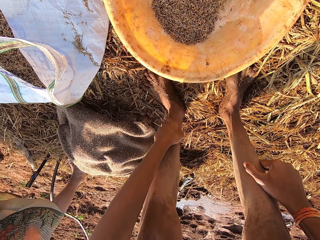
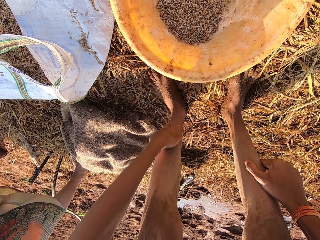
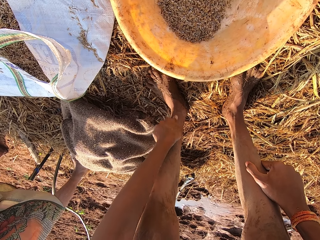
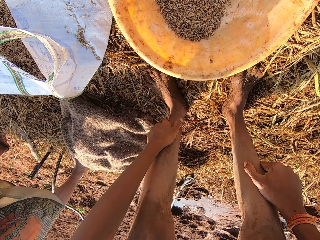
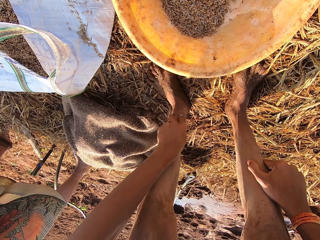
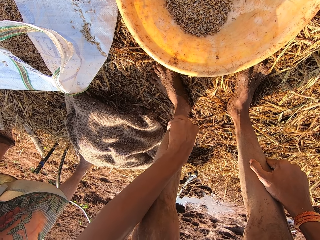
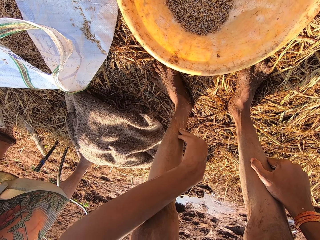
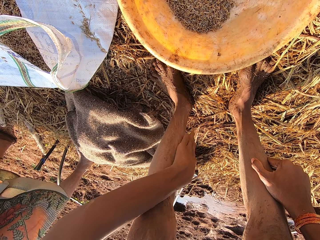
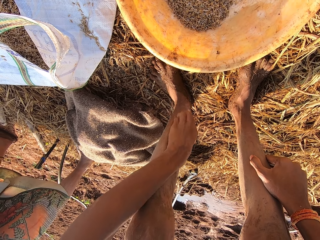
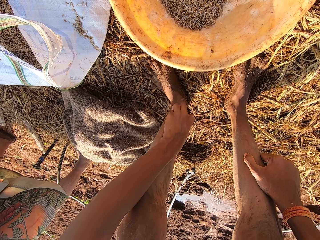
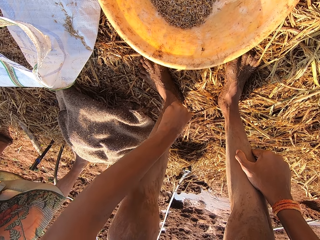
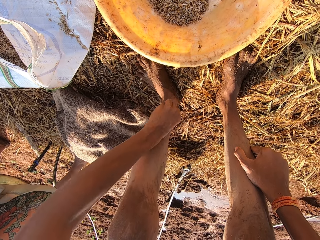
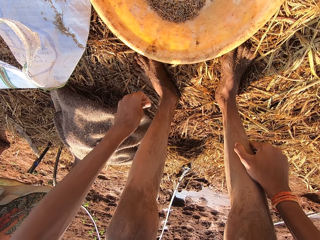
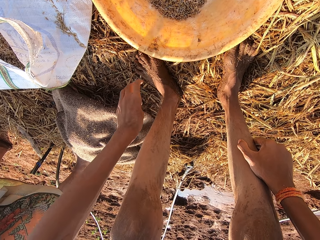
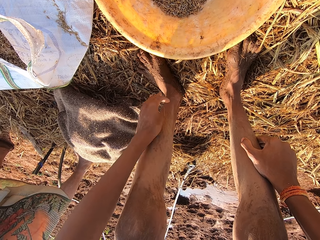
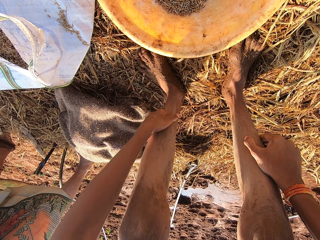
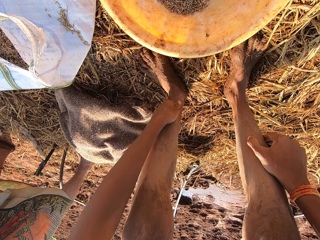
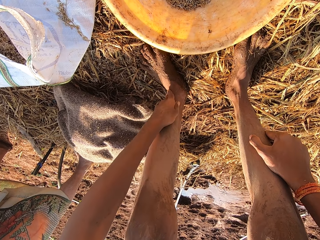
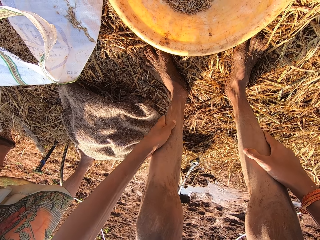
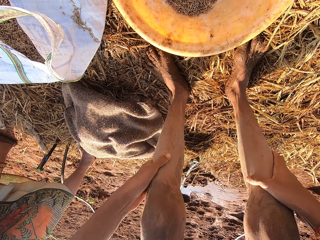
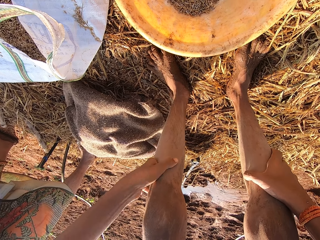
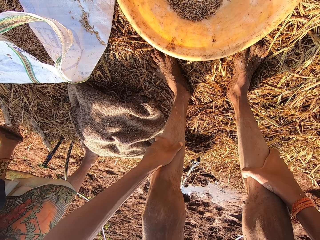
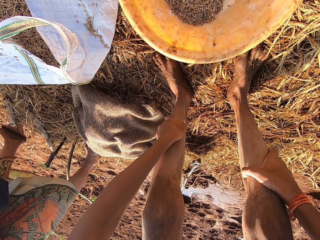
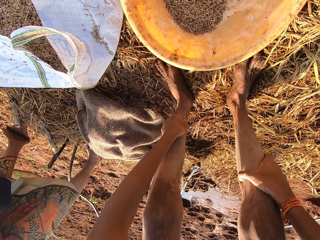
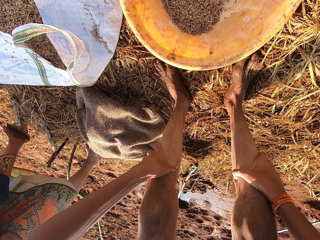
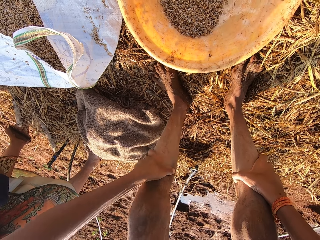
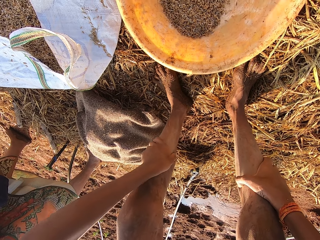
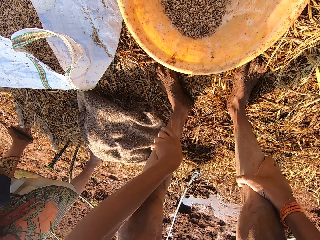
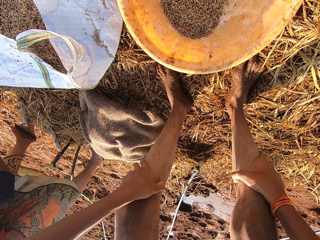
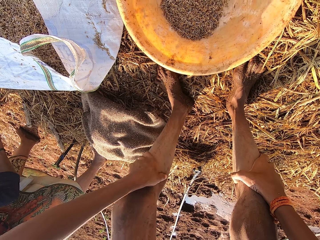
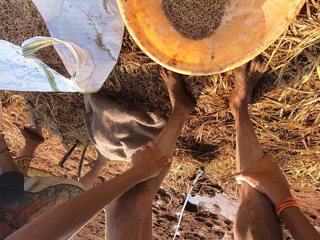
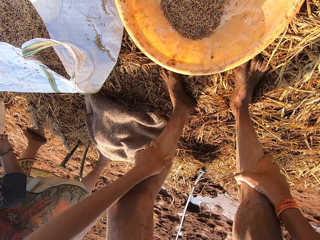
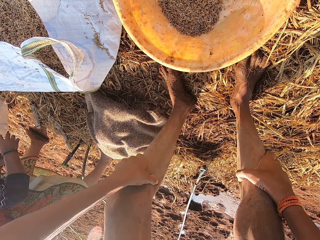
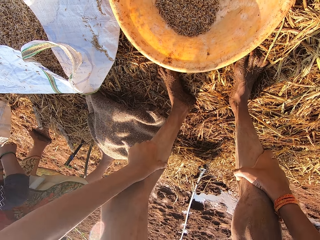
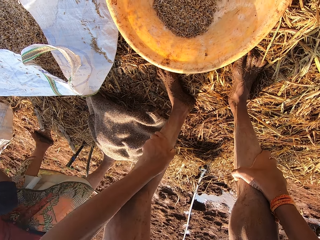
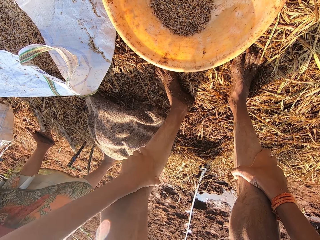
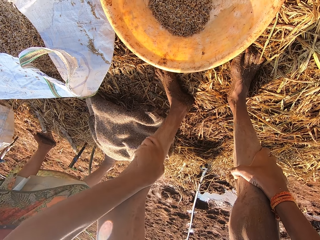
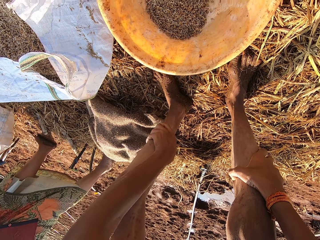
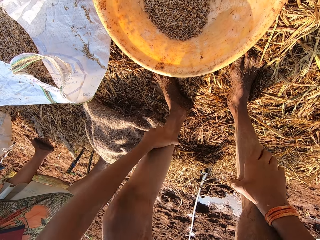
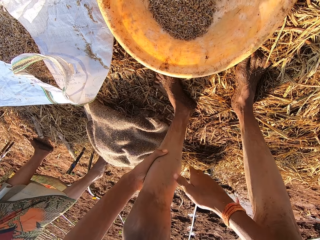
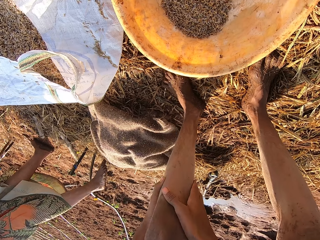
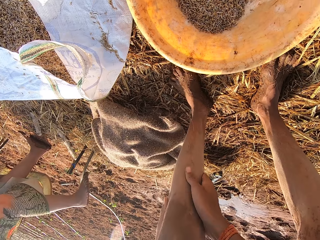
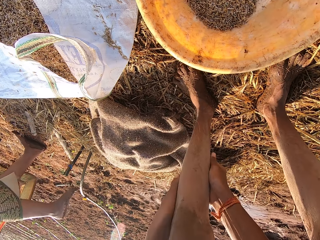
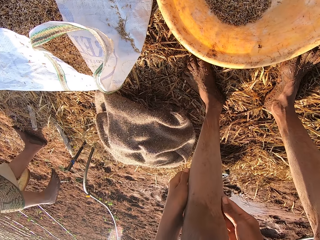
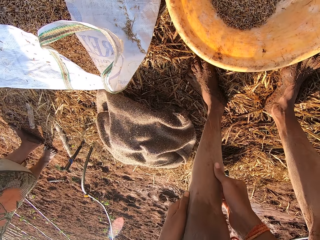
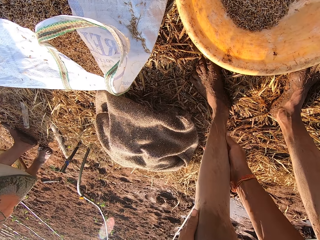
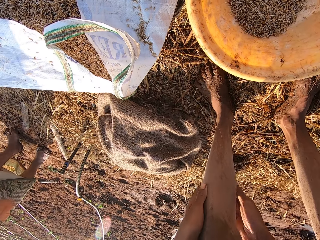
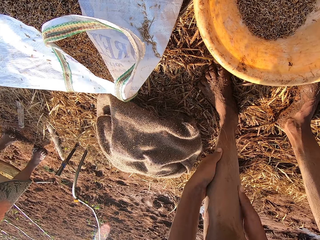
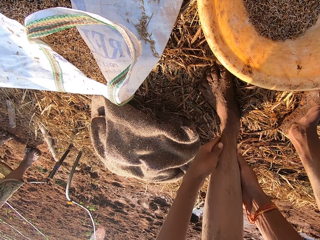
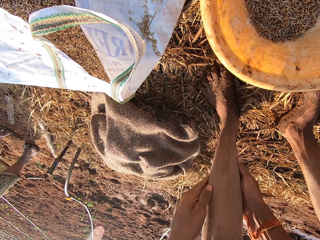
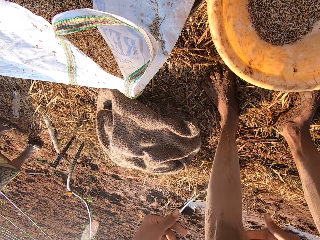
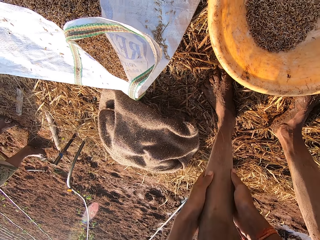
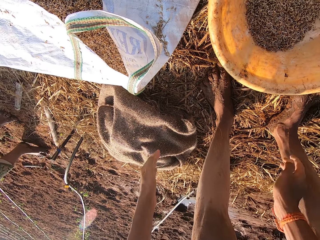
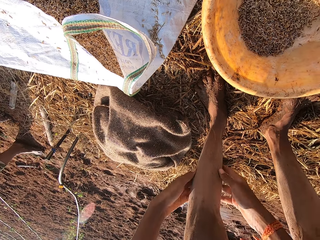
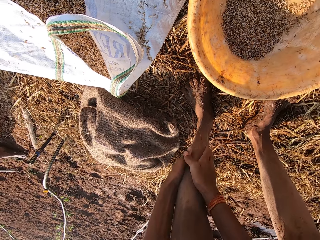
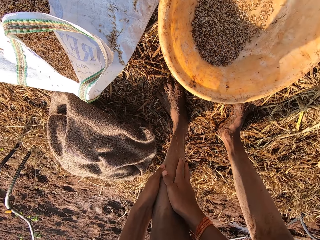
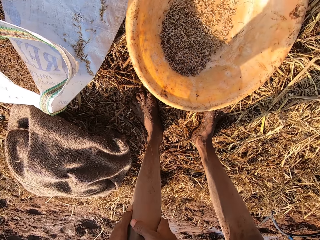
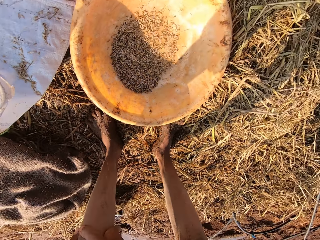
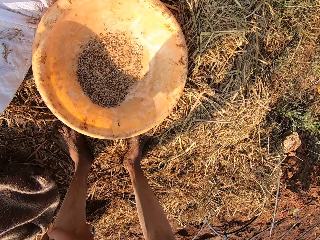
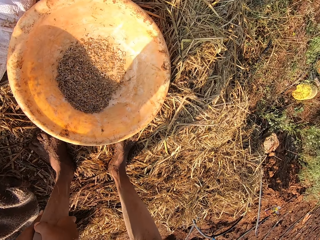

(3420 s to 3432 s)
The camera wearer removes dirt from his leg. He rubs his leg using his hand. He removes the dry mud from his legs with both hands. He rubs his leg using his hands. The woman interacts with a man. The camera wearer taps his legs using his hands.

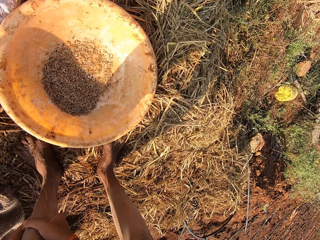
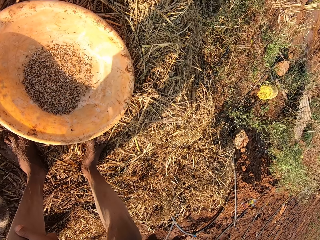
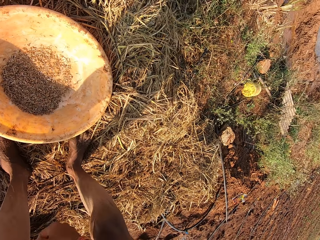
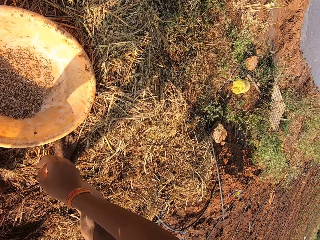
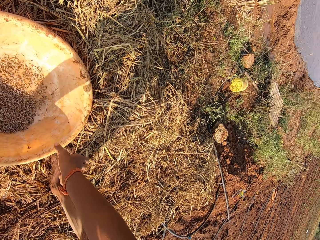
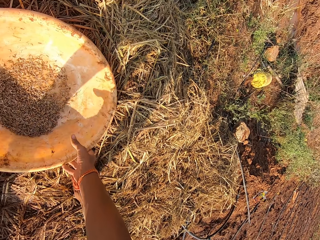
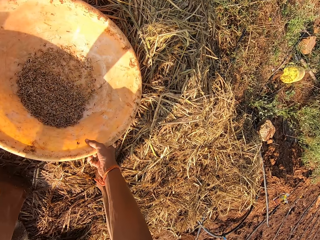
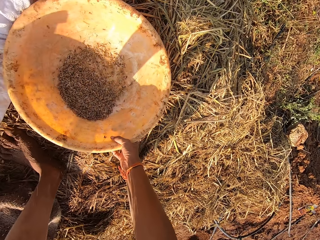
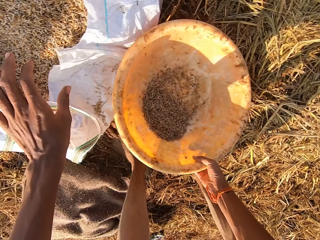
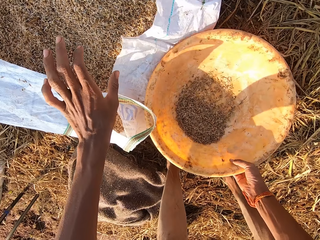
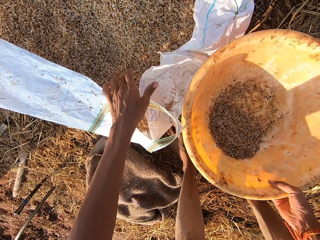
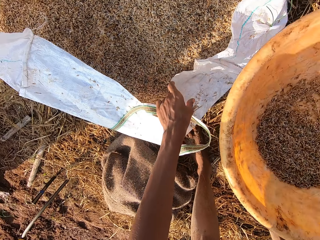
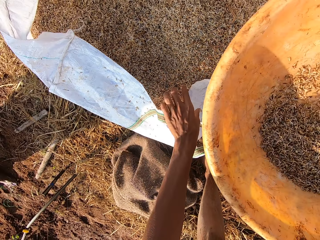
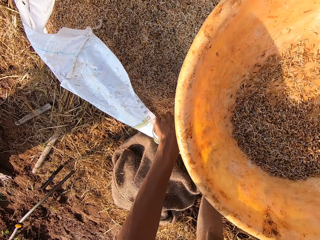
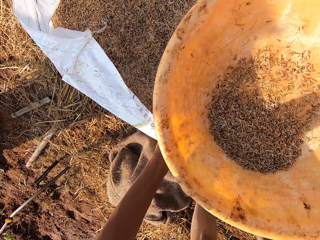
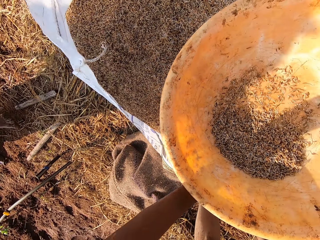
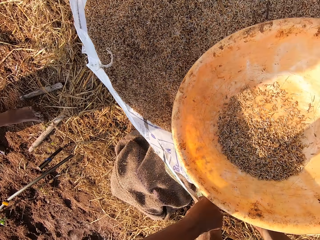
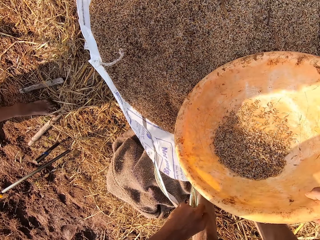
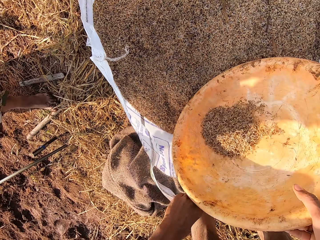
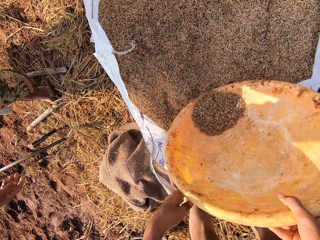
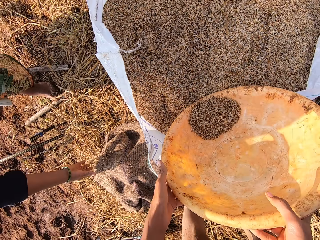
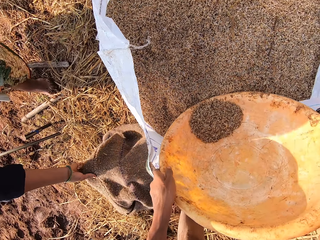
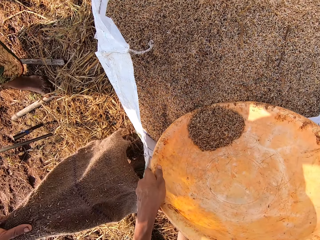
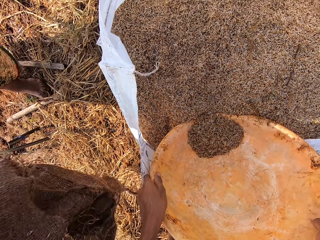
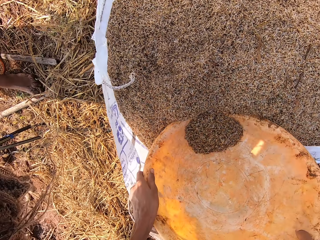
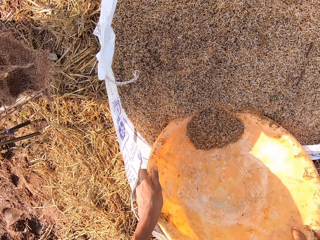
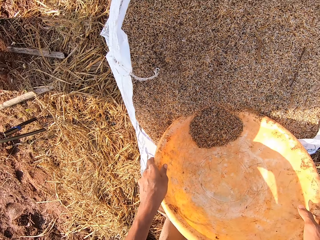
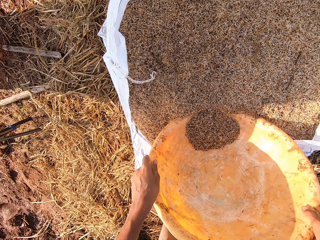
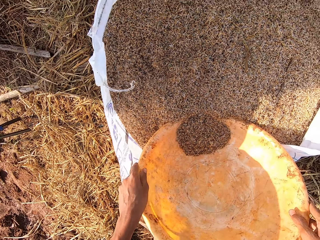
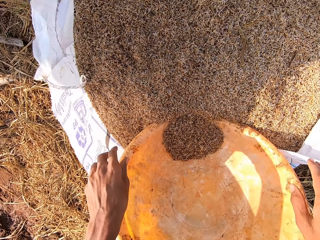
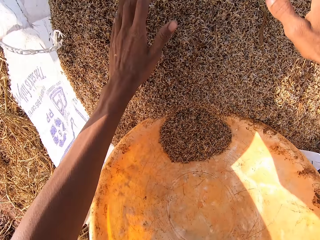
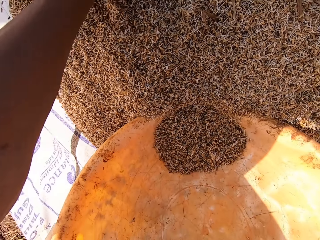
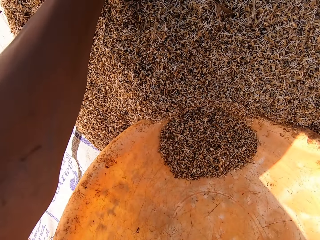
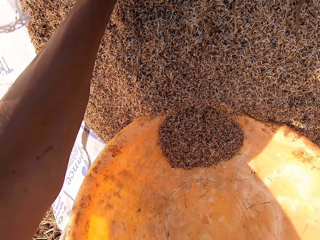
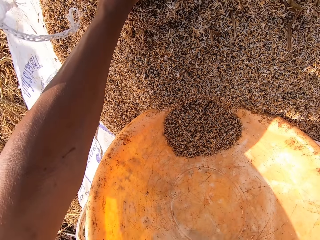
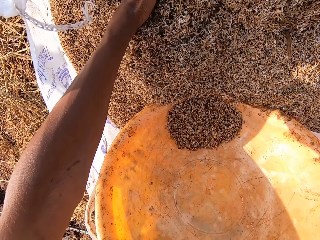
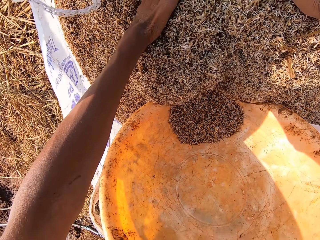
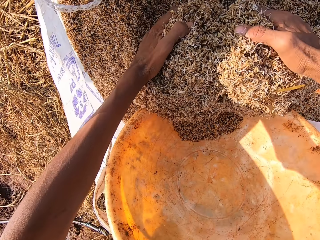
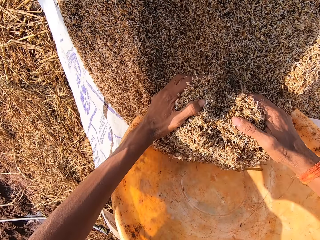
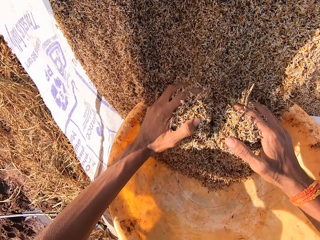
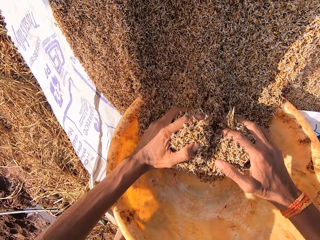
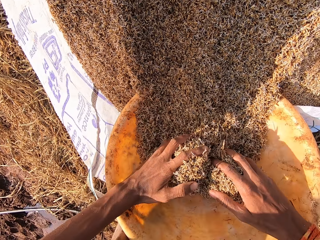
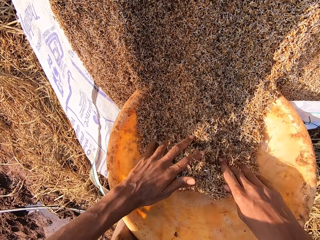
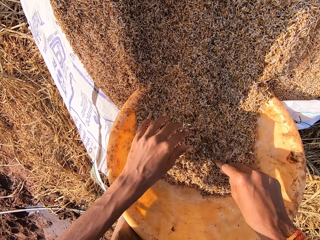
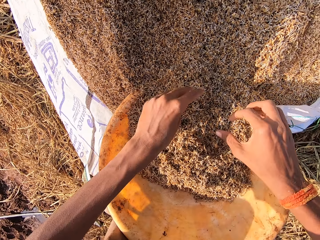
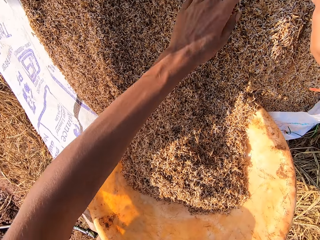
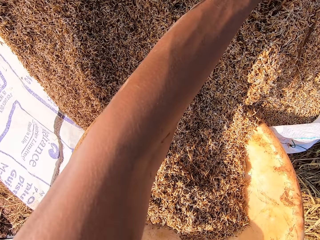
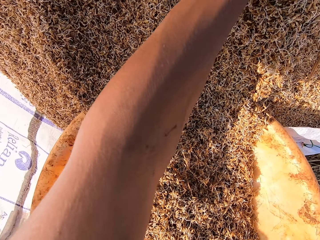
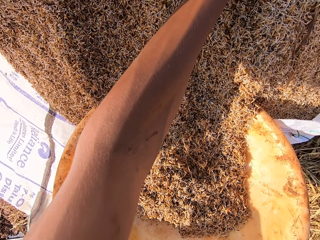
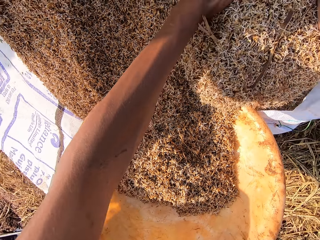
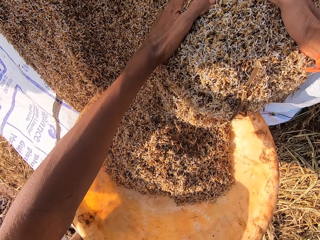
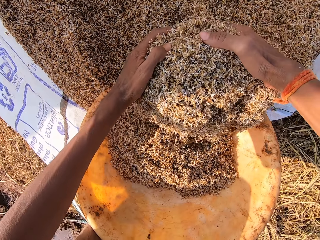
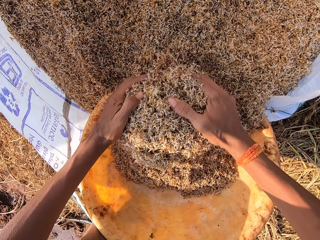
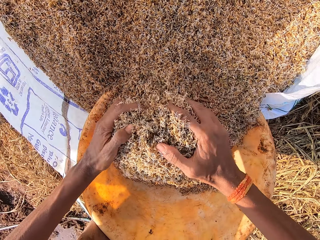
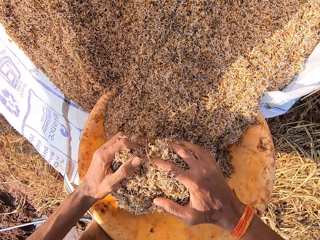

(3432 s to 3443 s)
The camera wearer looks around the field. He picks the bowl from the floor with his right hand. He opens a sack with his left hand. He moves the sack. He places the bowl on some grains in the sack with his right hand. He dips the bowl in the grains with both hands. The woman picks the sack from the floor with her right hand. The camera wearer talks to the woman. He packs the grains from the sack into the bowl with both hands.
